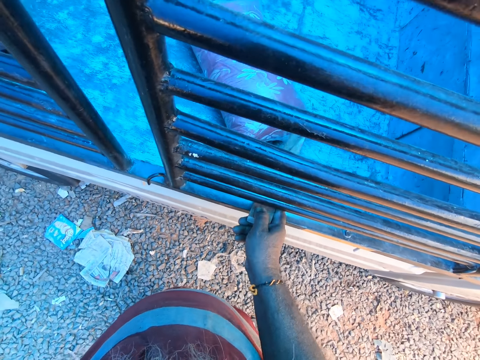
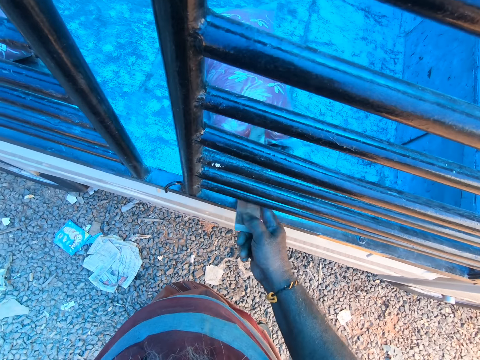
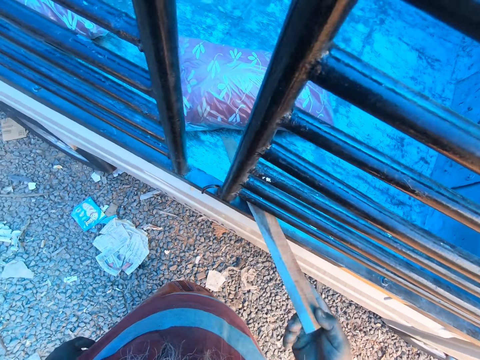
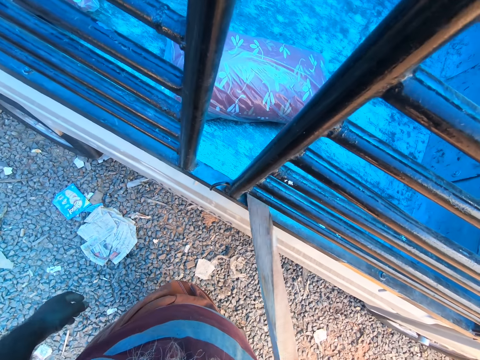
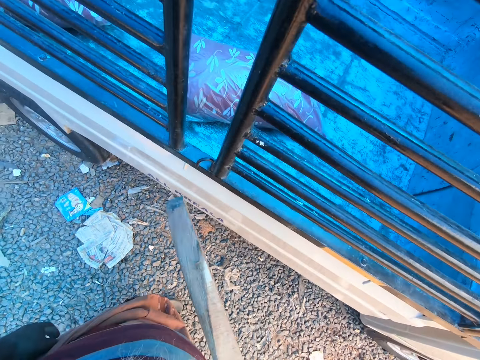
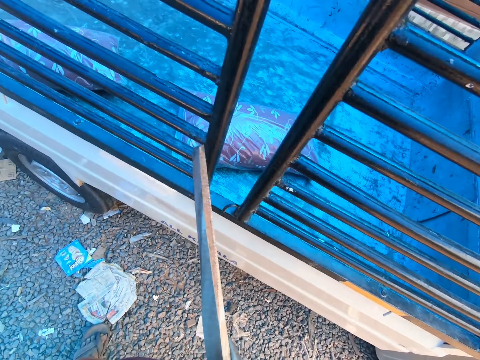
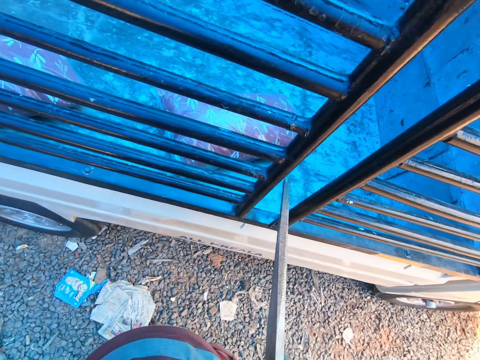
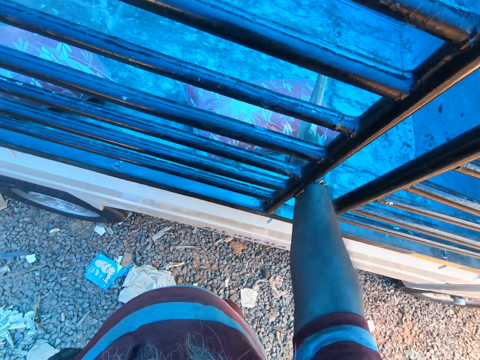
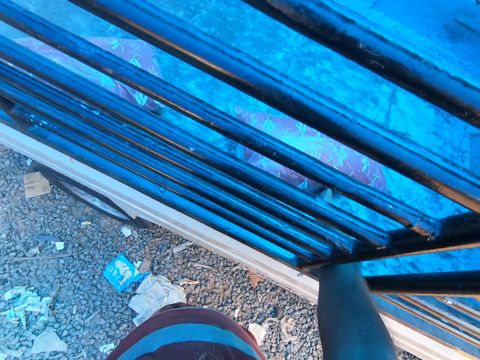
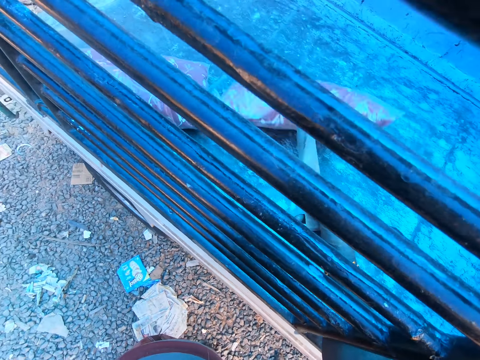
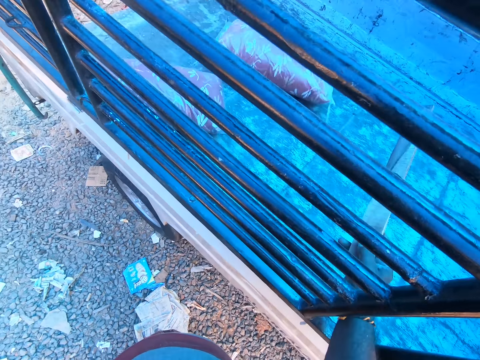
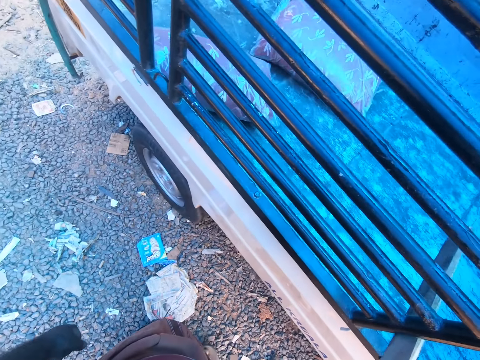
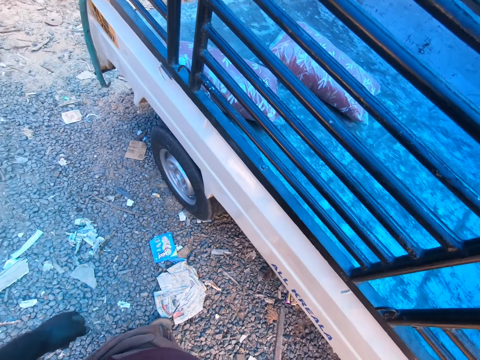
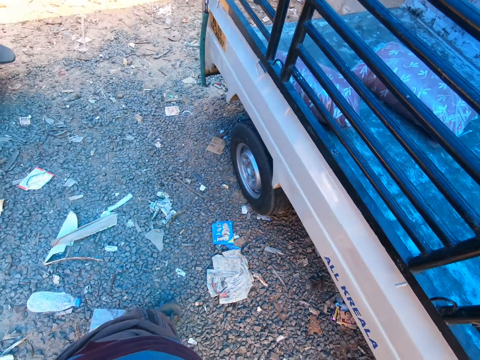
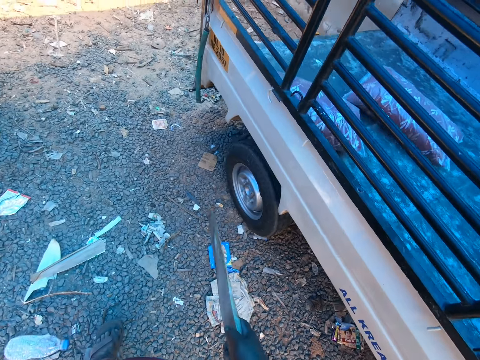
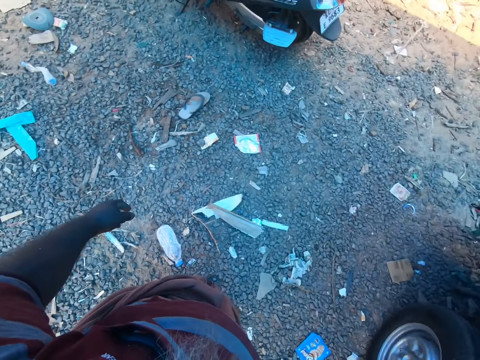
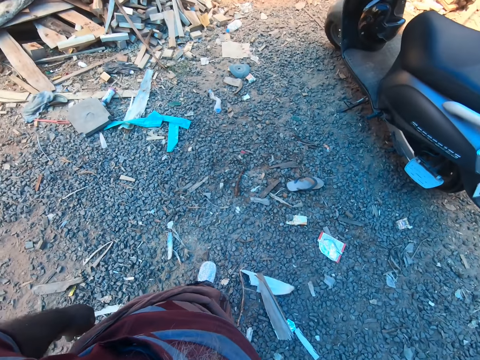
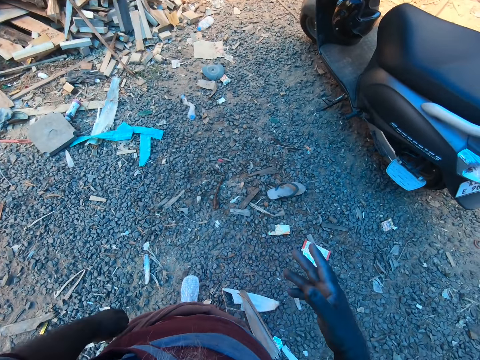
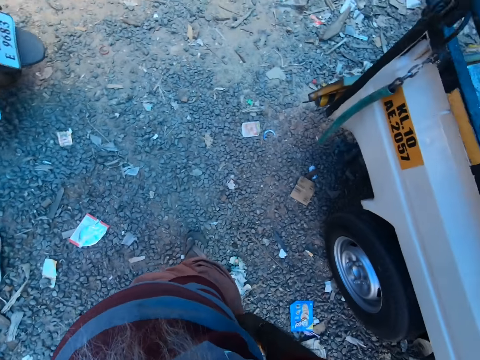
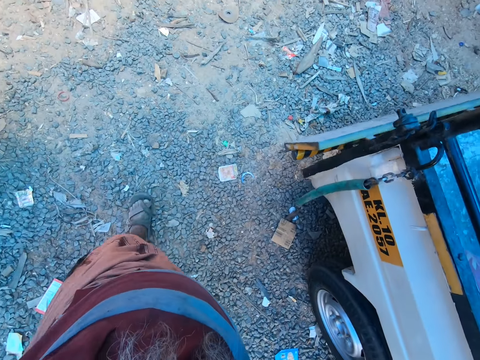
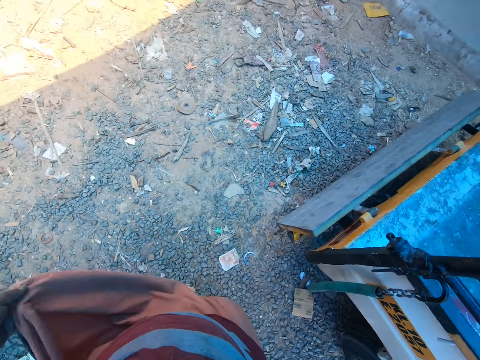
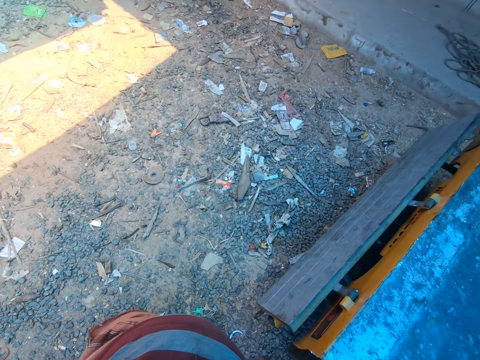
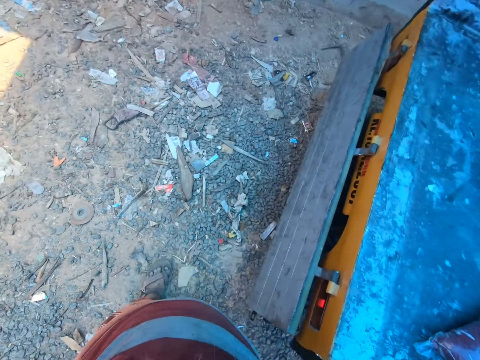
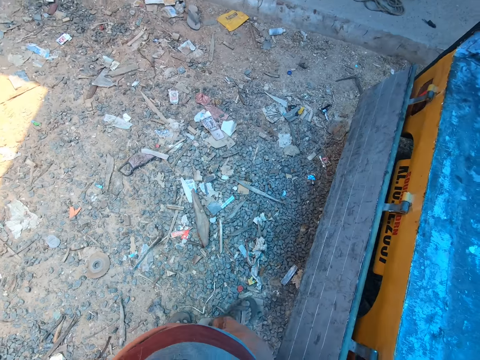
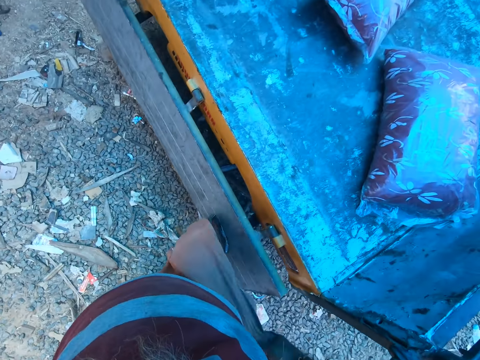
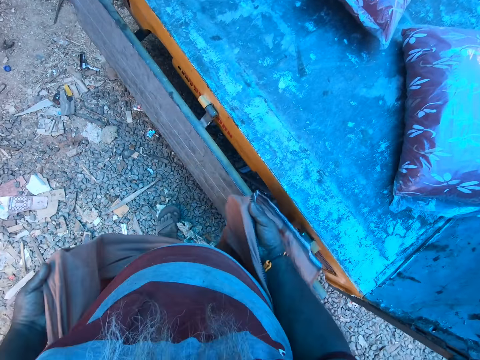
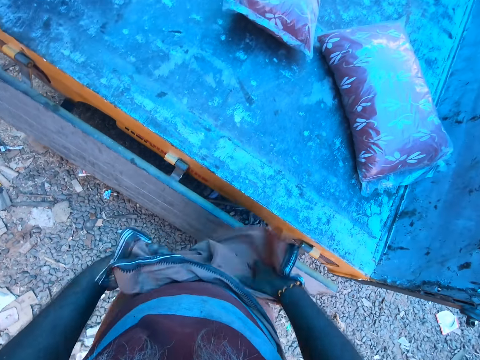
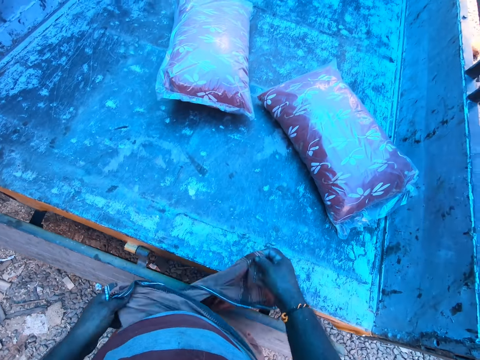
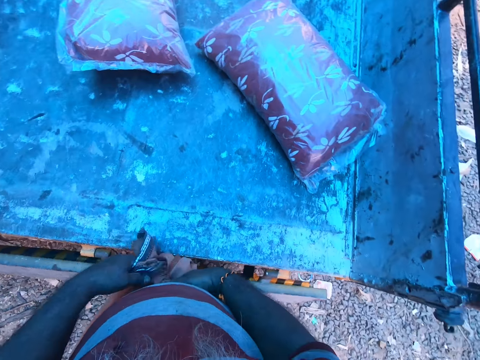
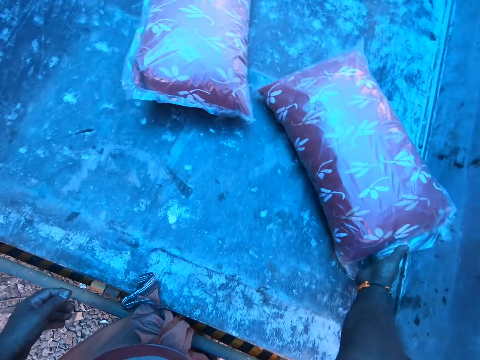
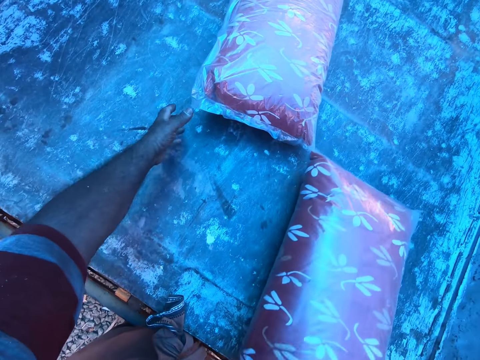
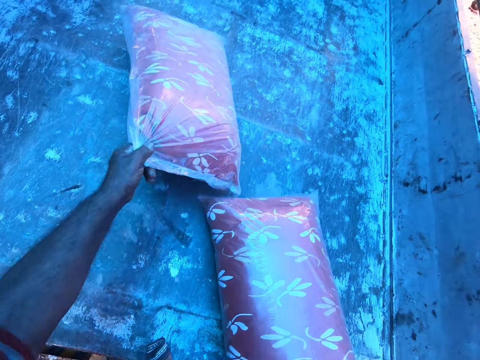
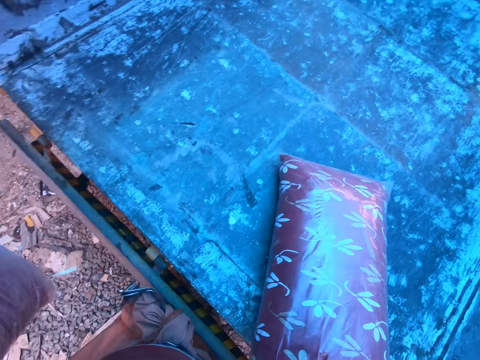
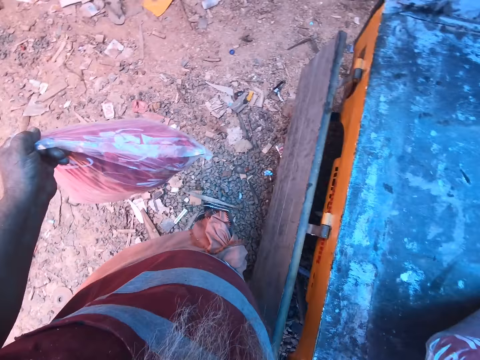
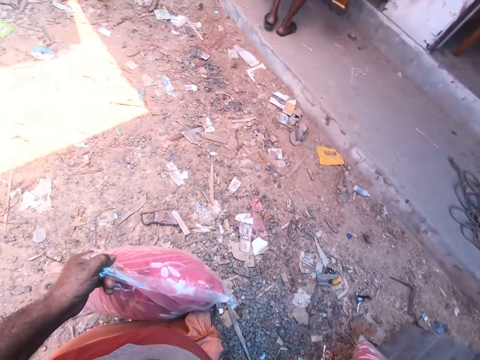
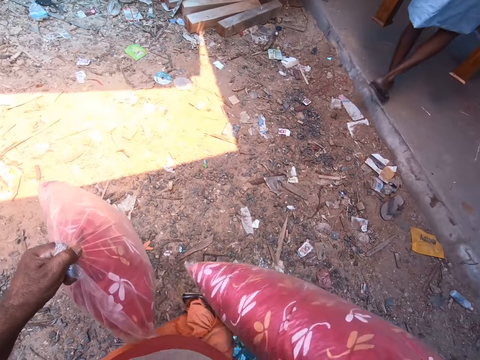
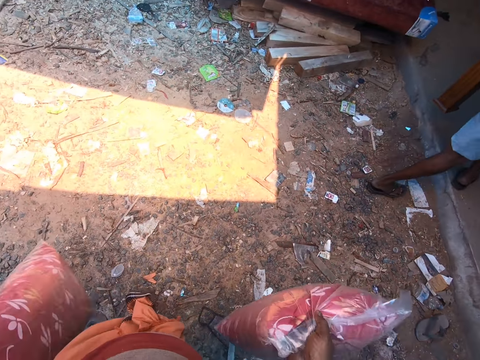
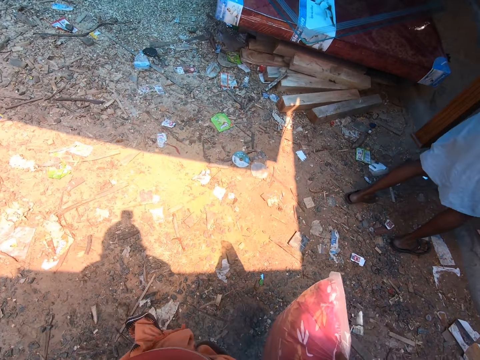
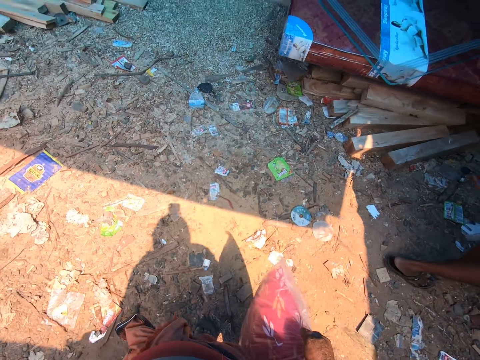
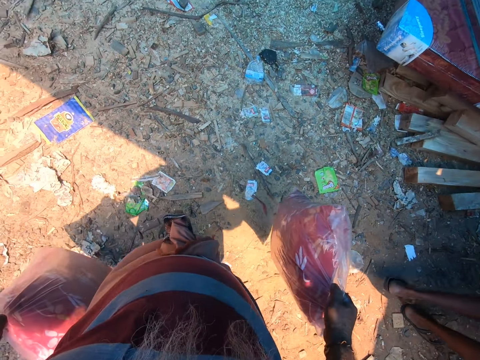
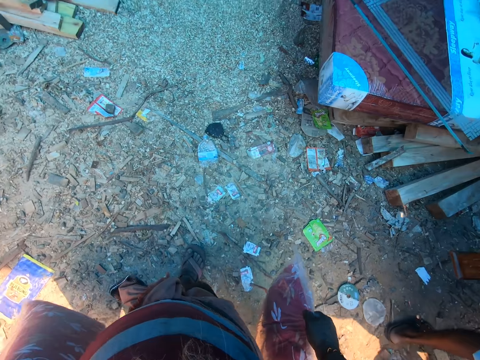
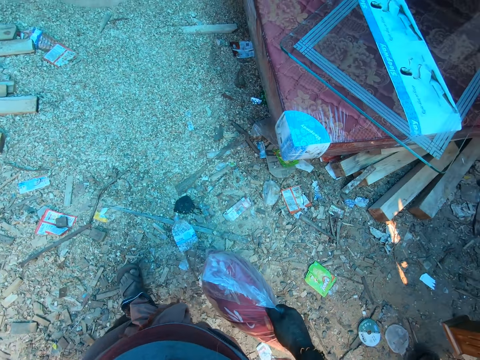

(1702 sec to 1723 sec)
The camera wearer walks. He throws the stick on the stick pile with his right hand. He lifts a wrapper or cloth. He adjusts the cloth around his waist with both hands. He picks up the pillow from the truck with his right hand. He picks up the pillow from the truck with his left hand. A man holds a table with both hands. The camera wearer walks.

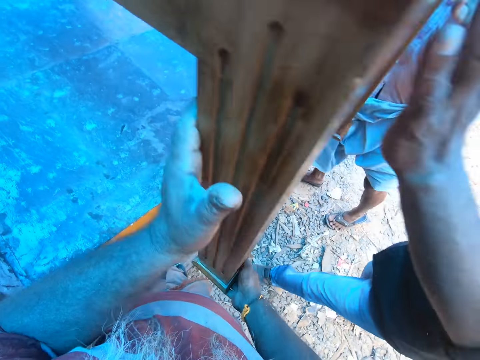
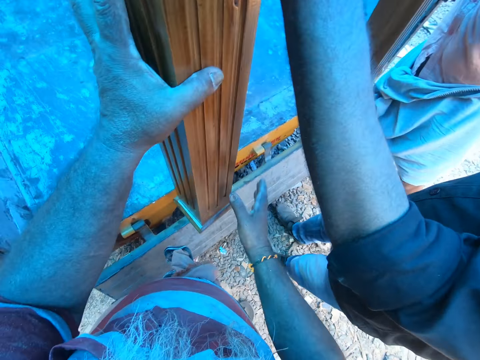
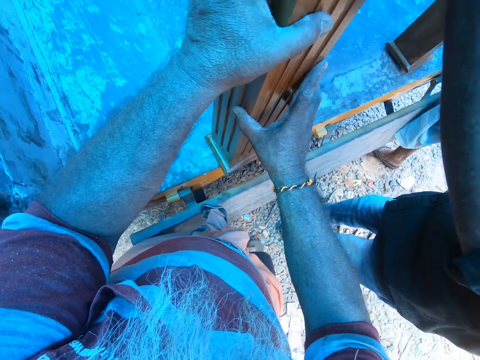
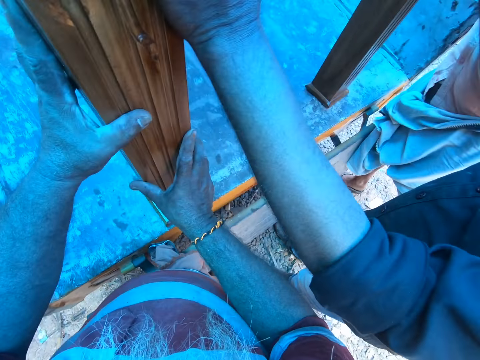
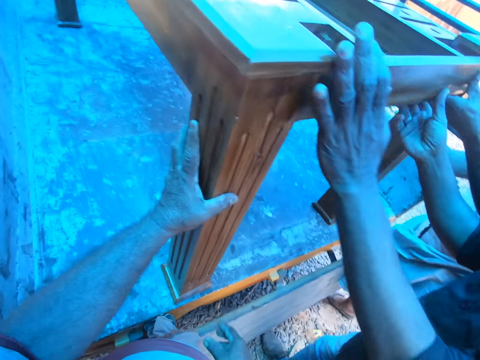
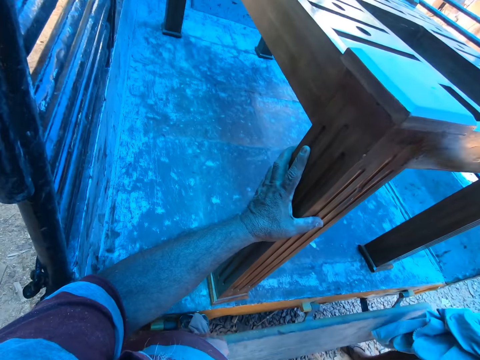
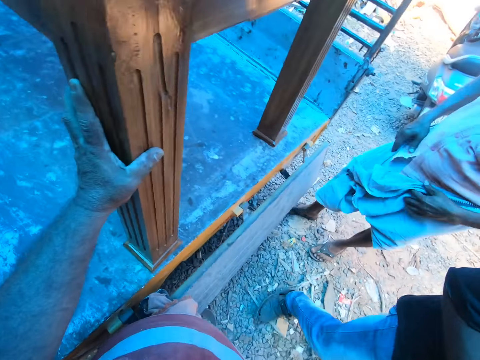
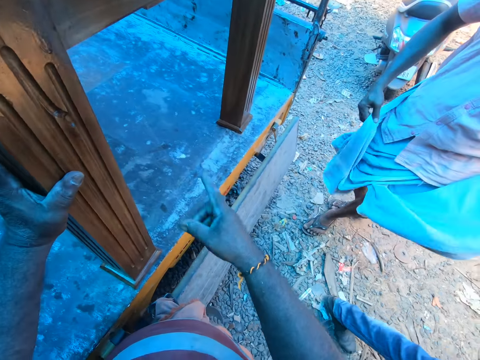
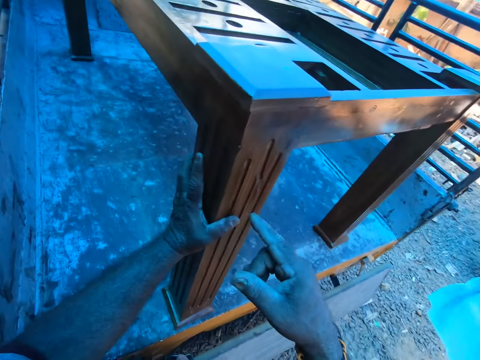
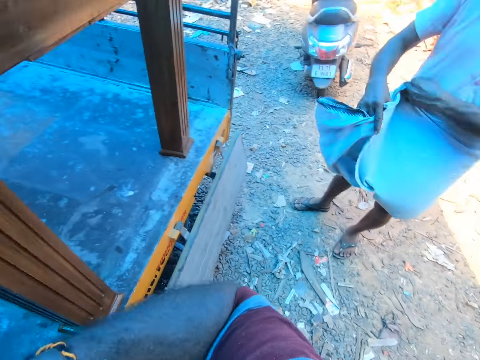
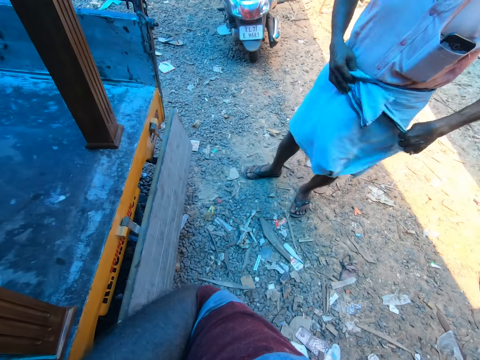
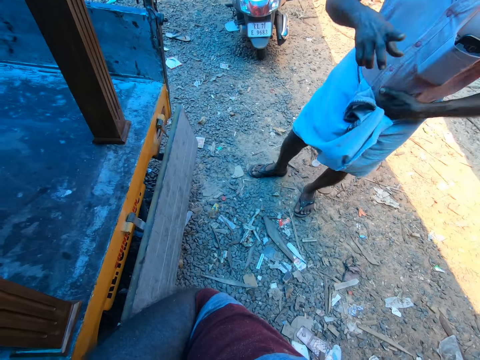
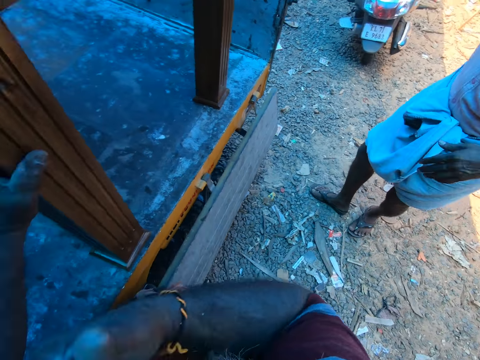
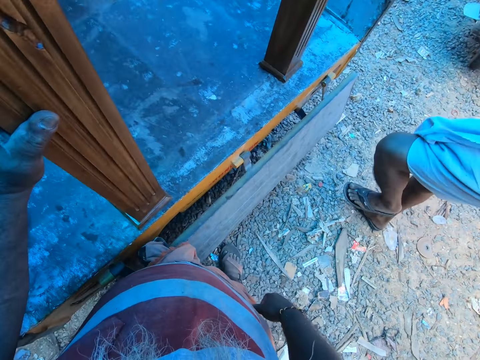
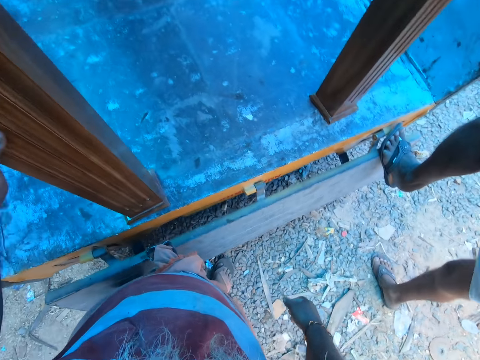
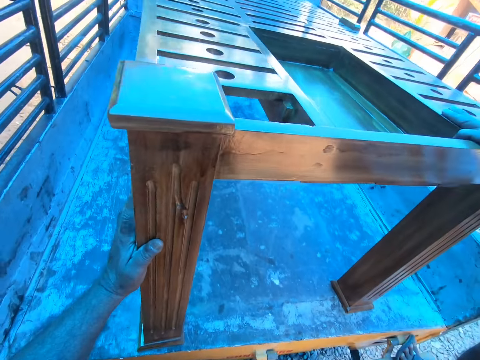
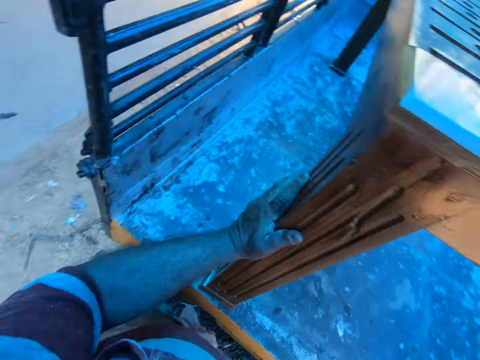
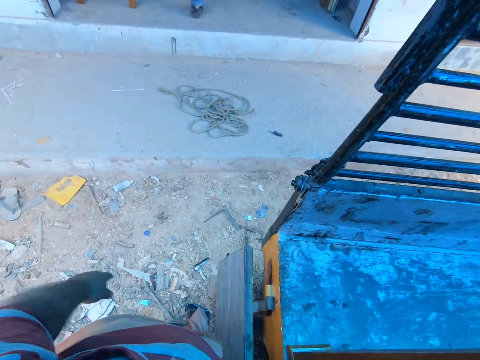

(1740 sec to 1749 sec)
The camera wearer pushes a table. A man pushes the table on the truck with both hands. A man talks to the camera wearer. The camera wearer holds the table with his left hand. Another man adjusts the cloth around his waist with both hands. The camera wearer talks to the man and points. The other man climbs the truck.
